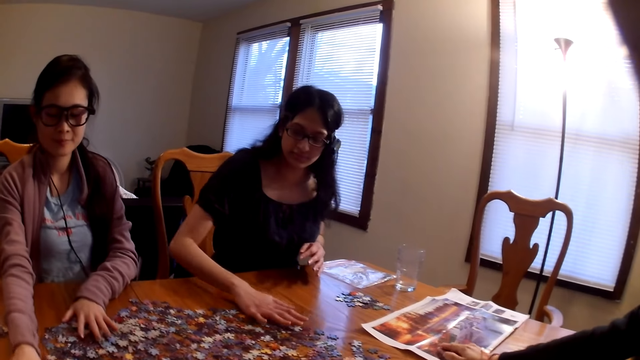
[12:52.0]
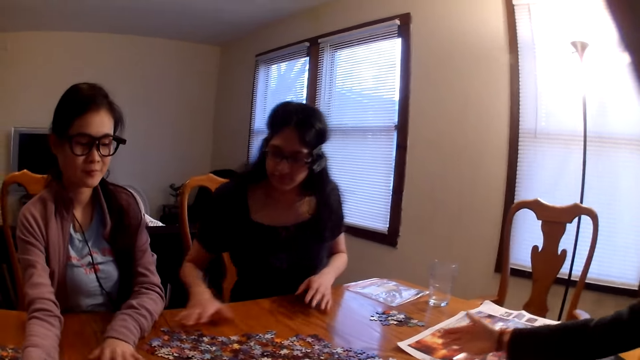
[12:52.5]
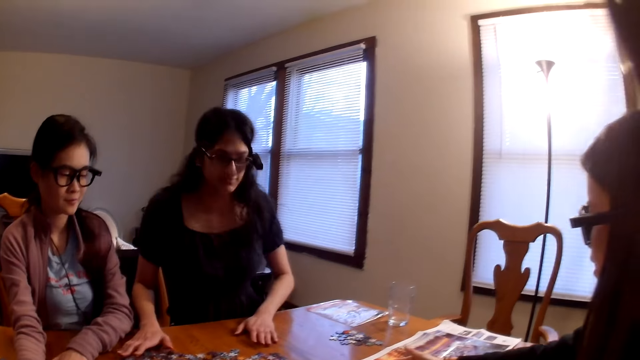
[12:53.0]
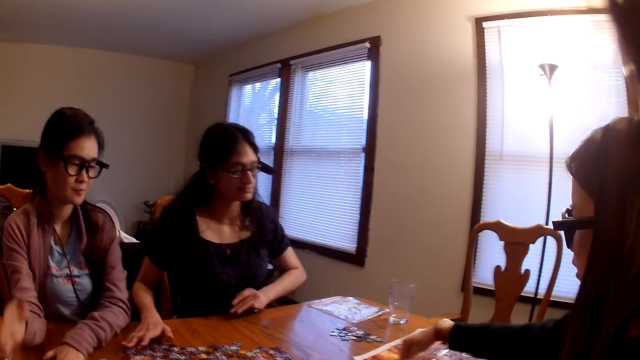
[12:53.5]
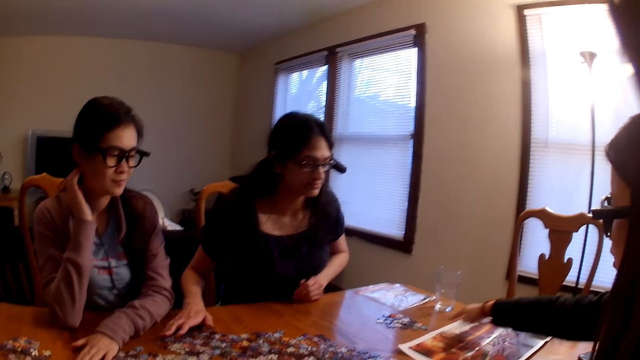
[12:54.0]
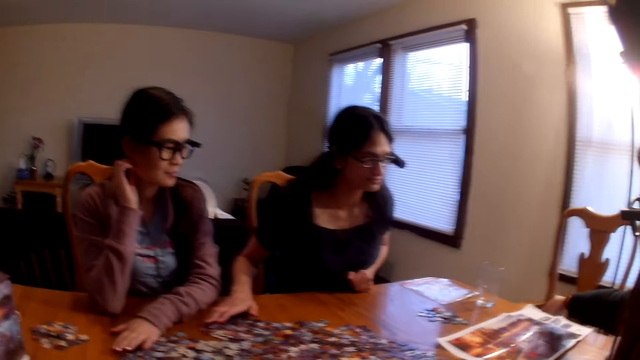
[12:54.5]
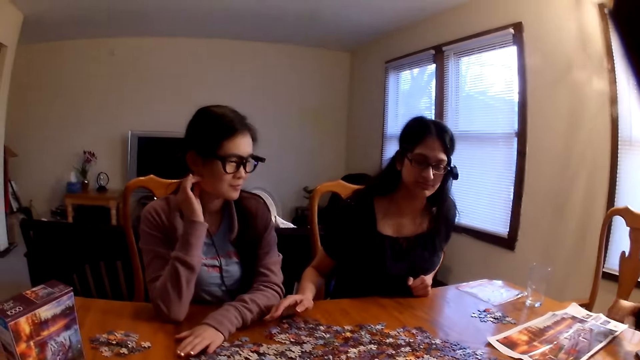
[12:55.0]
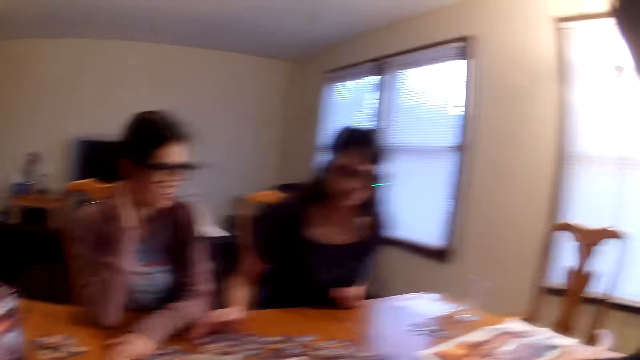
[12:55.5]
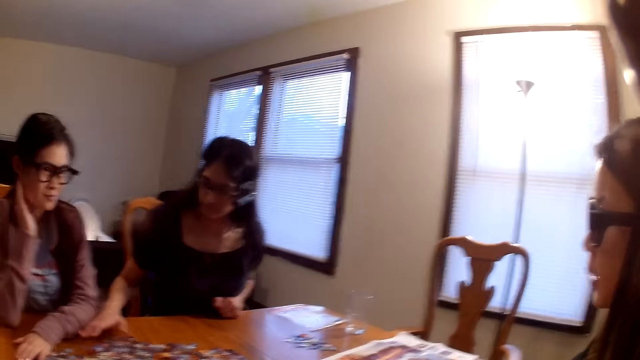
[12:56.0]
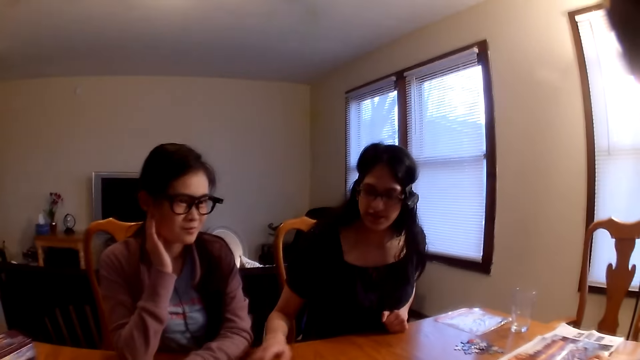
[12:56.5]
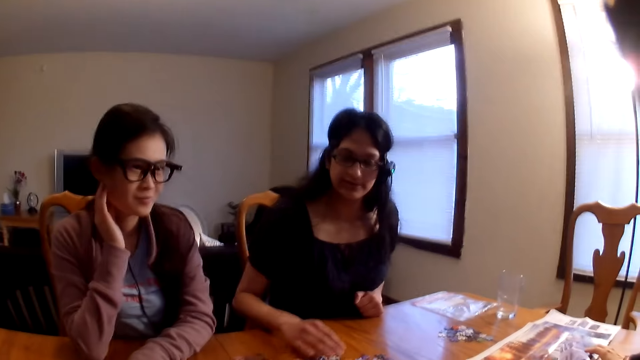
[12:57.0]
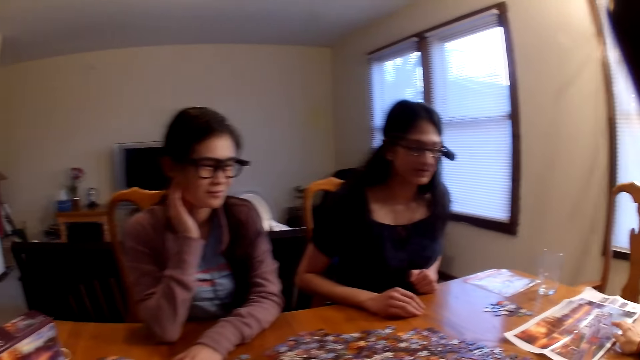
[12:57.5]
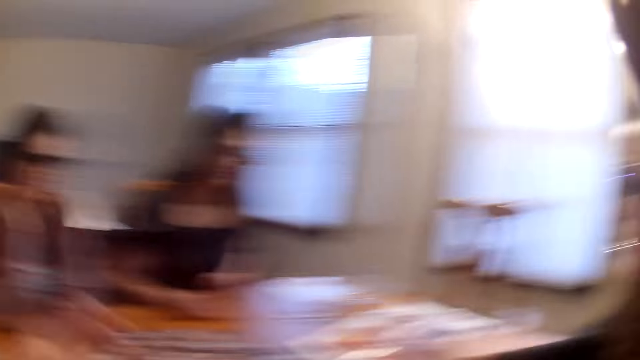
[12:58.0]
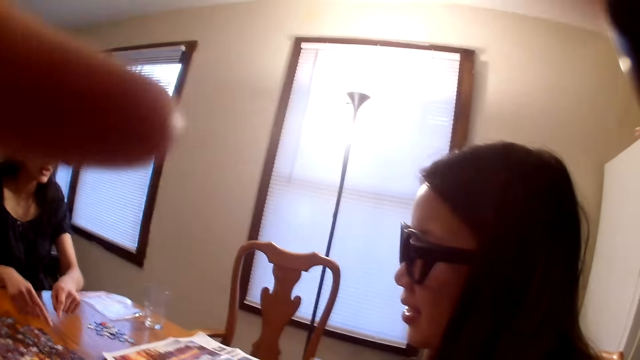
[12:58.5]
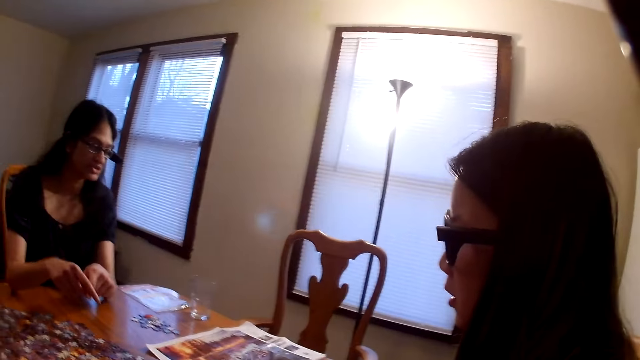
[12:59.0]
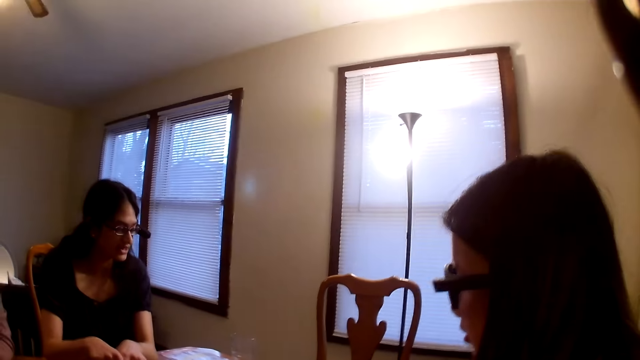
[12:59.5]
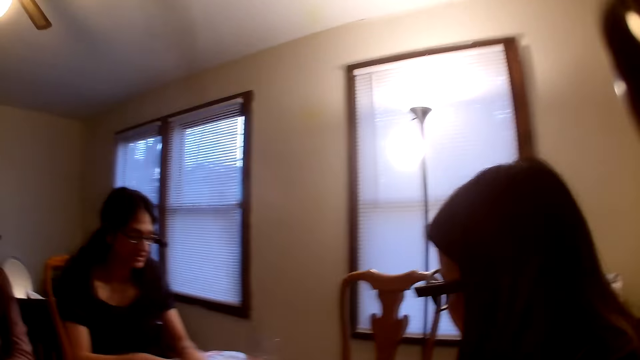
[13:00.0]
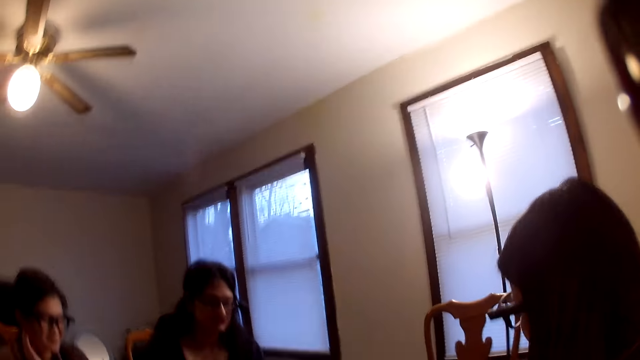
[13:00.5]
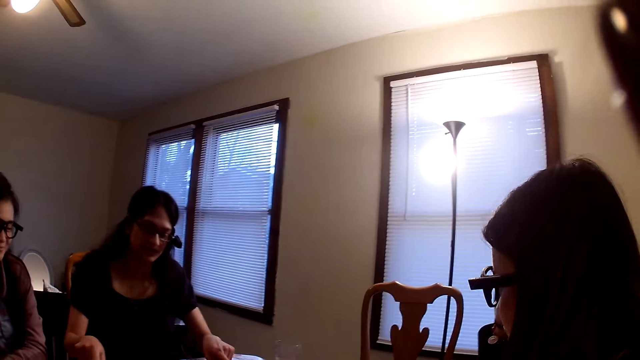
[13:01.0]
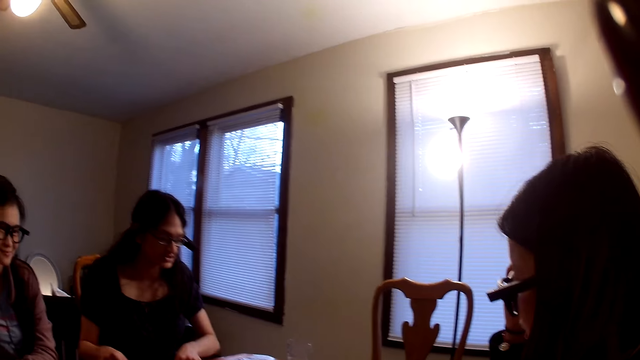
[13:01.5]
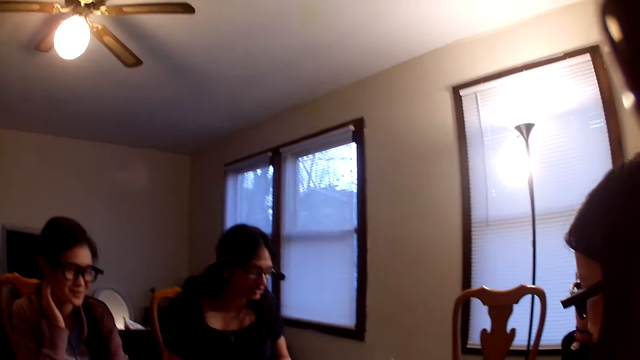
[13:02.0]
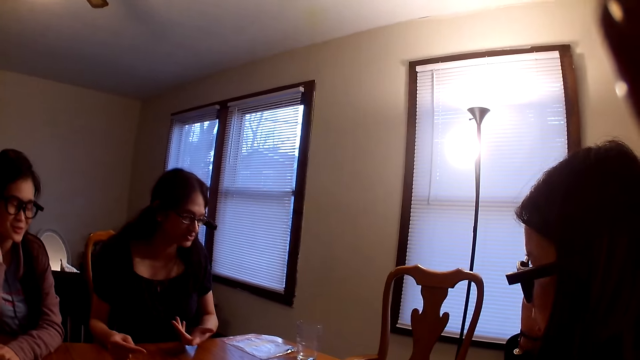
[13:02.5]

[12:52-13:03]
A woman speaks. Another woman places a hand on the neck and scratches her neck. A third woman moves the pieces on the table. The second woman speaks. The camera wearer places a hand on the camera. They speak.

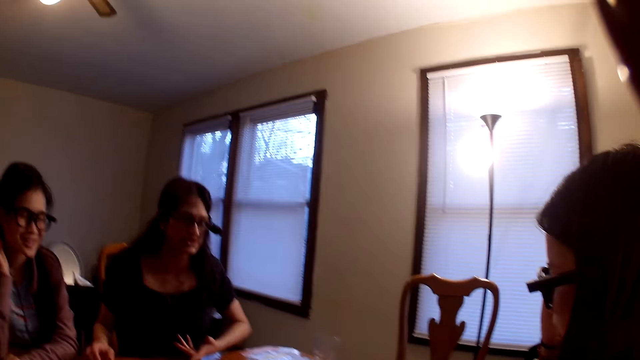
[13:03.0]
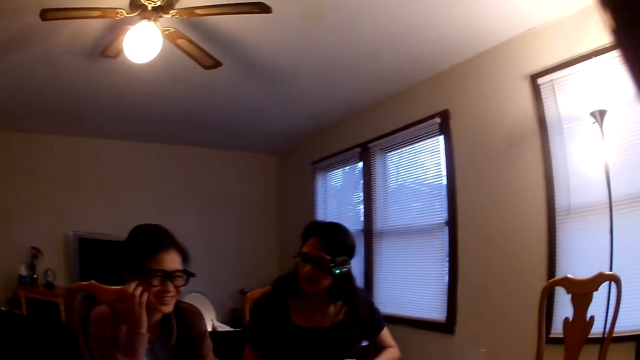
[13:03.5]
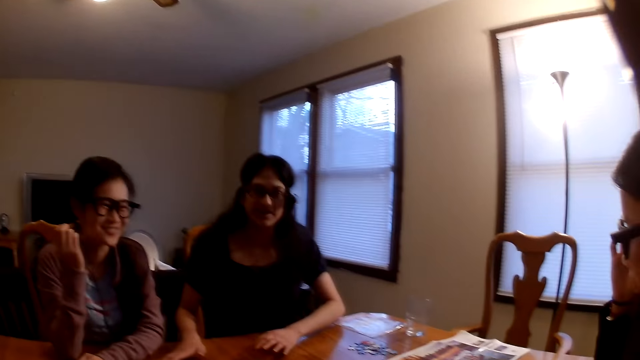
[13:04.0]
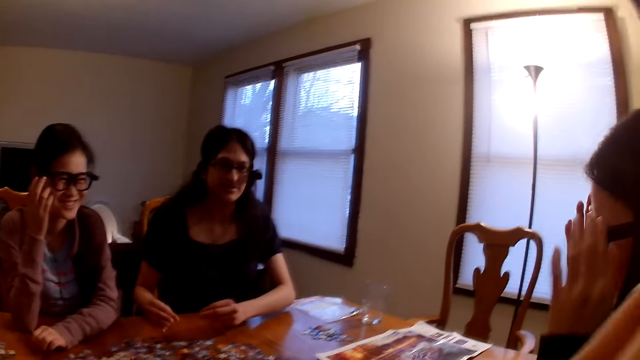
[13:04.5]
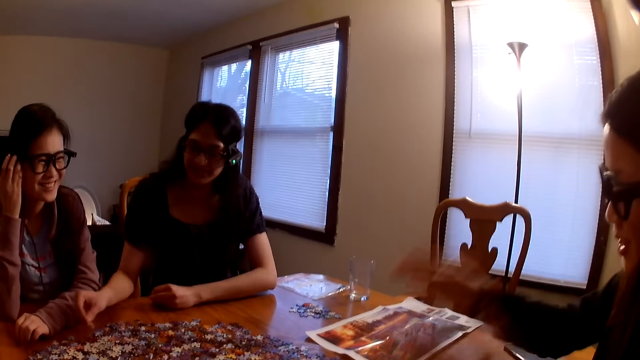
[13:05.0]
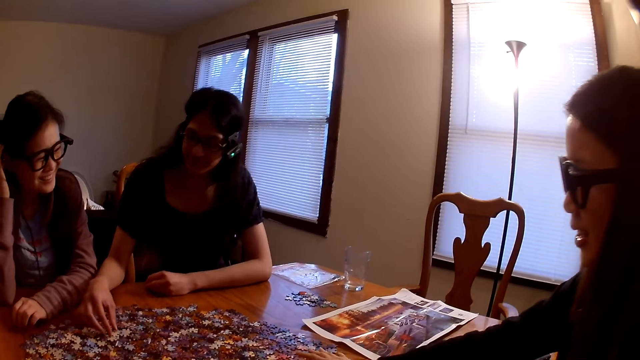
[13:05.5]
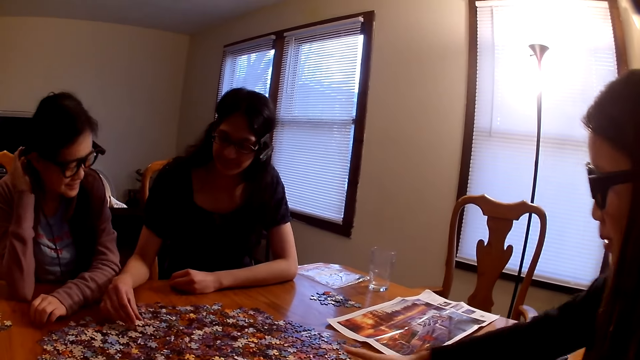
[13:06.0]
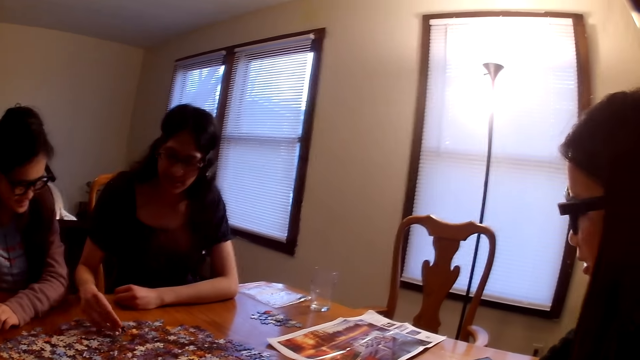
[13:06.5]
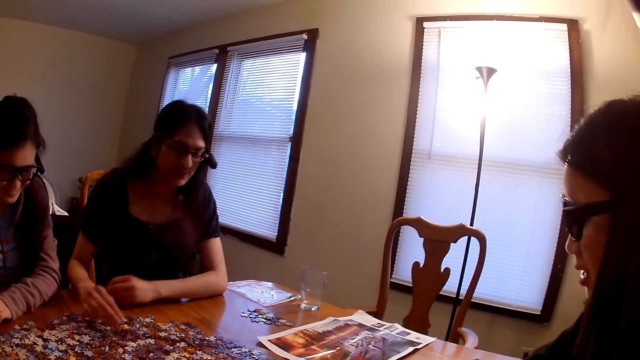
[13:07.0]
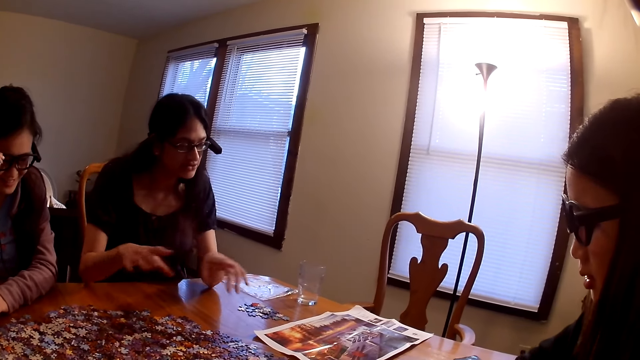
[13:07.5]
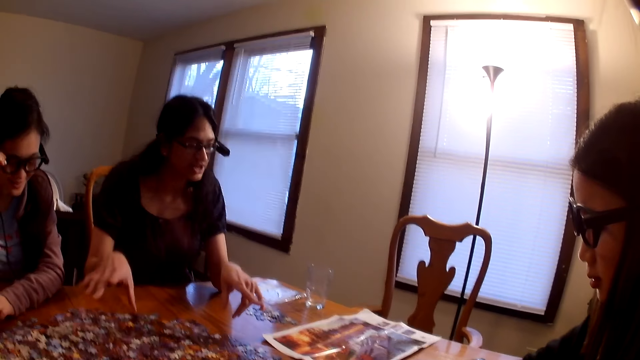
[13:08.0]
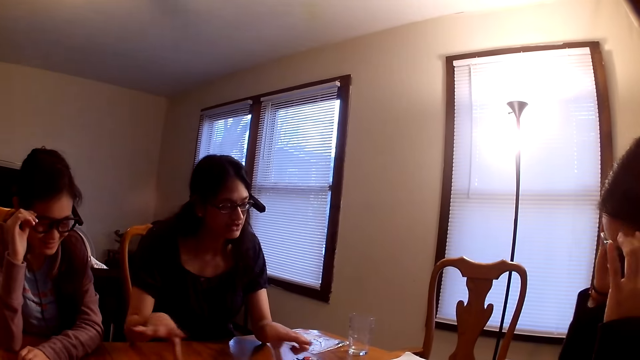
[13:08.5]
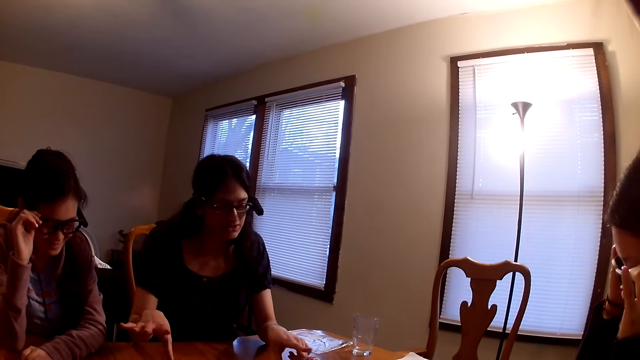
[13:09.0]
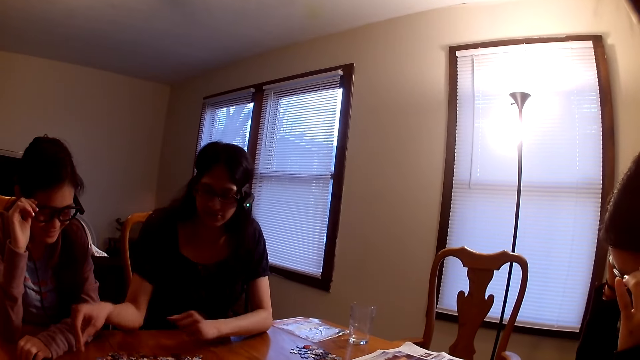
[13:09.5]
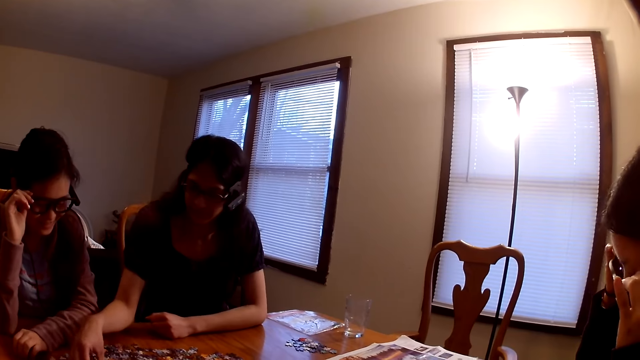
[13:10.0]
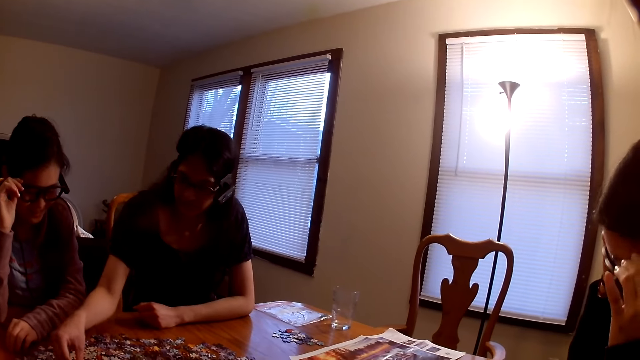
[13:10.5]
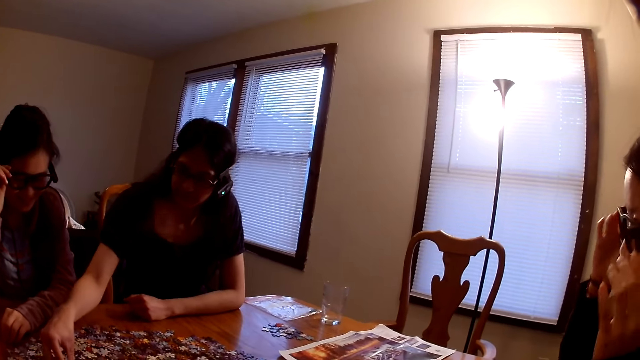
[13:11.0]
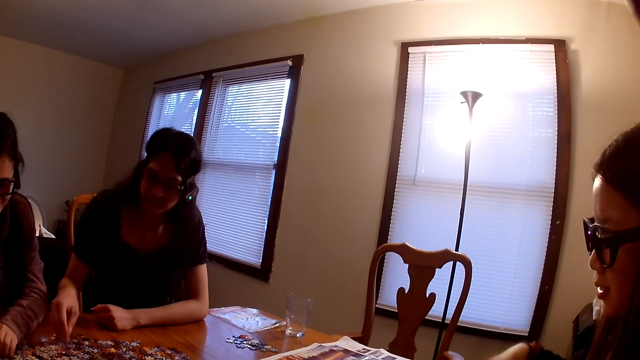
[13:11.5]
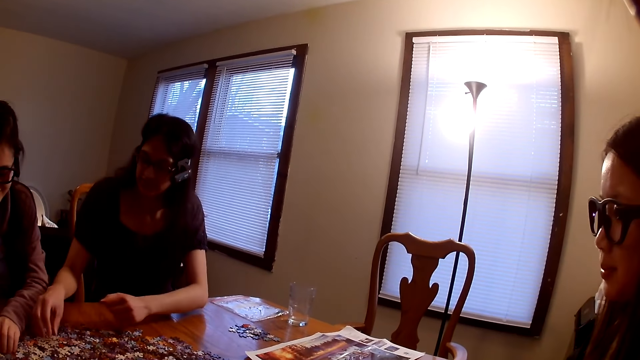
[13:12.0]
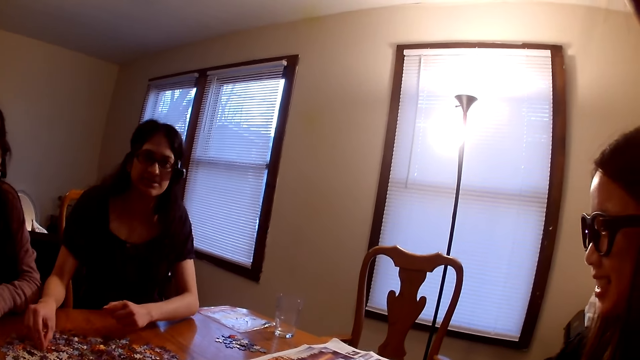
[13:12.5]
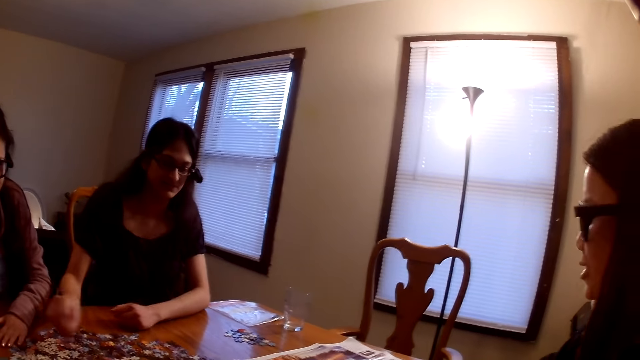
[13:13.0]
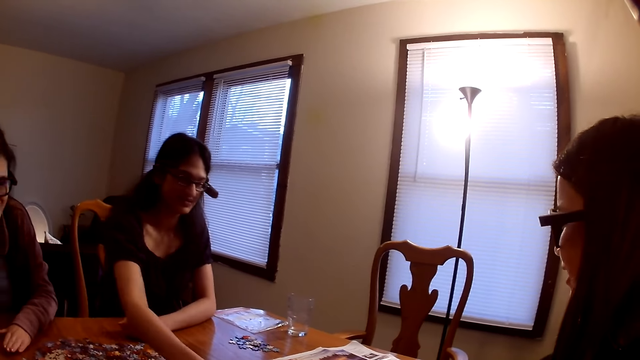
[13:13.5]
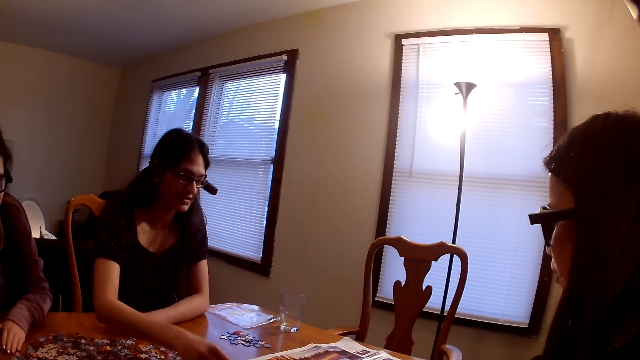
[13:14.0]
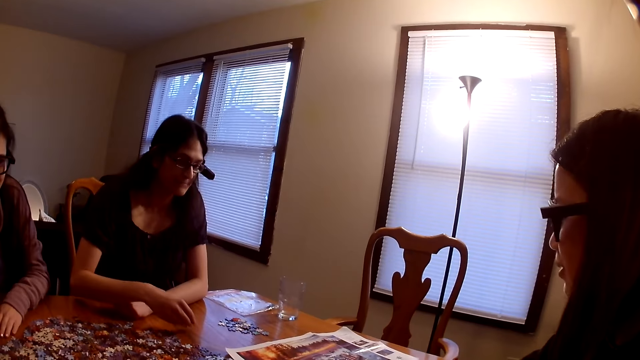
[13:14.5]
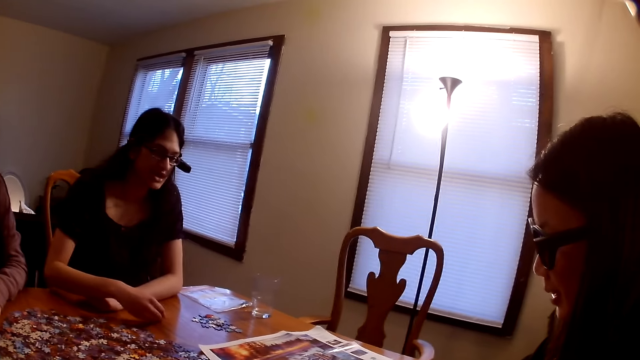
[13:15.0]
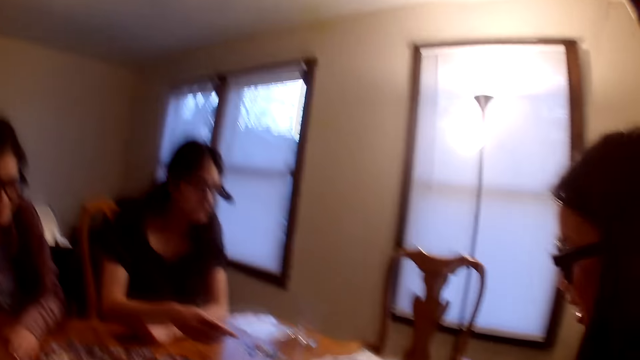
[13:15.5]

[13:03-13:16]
A woman speaks. Another woman speaks. A third woman speaks. A person adjusts eyeglasses. The third woman moves the hands and moves the pieces on the table. The camera wearer speaks.
